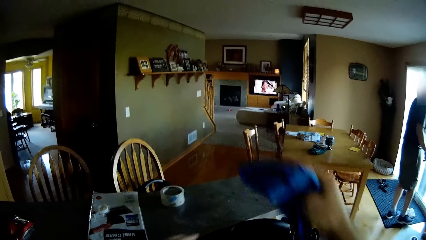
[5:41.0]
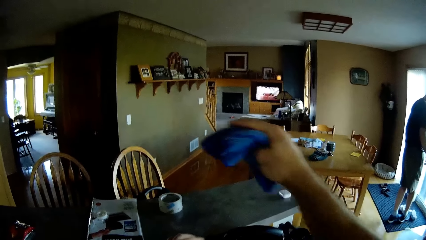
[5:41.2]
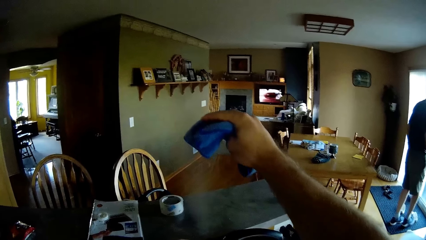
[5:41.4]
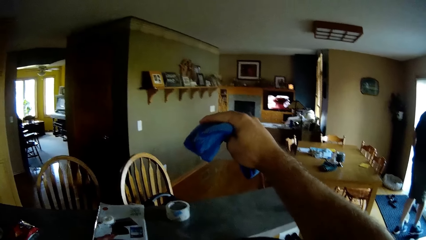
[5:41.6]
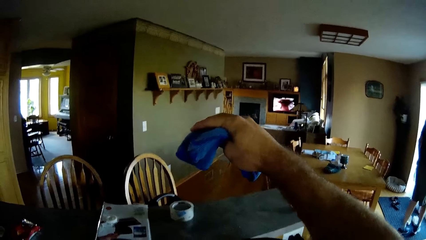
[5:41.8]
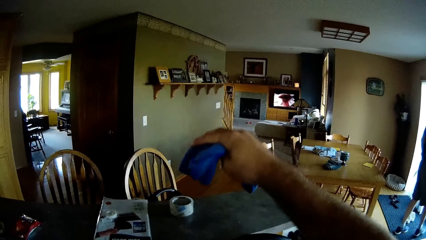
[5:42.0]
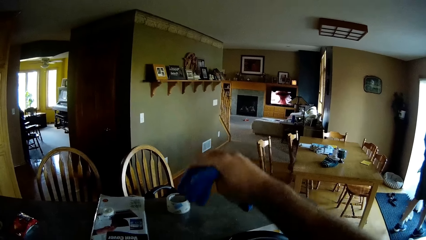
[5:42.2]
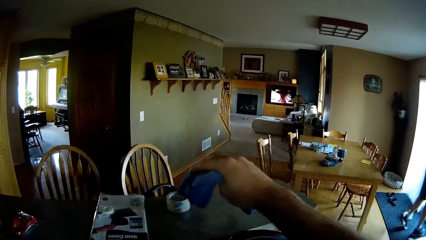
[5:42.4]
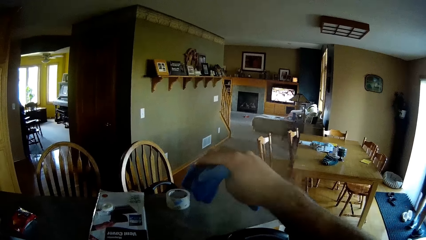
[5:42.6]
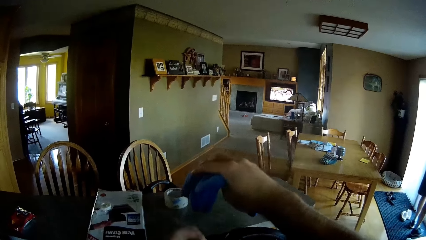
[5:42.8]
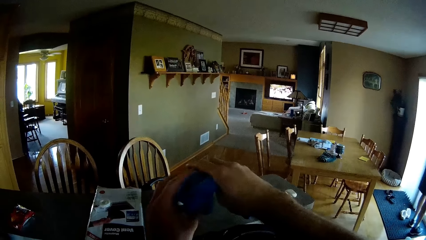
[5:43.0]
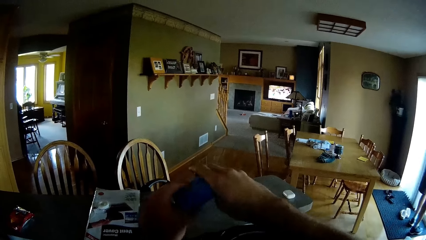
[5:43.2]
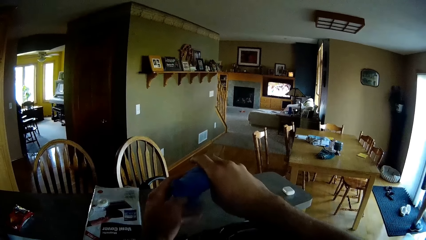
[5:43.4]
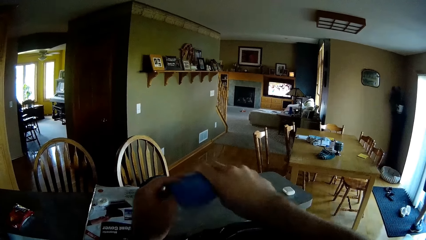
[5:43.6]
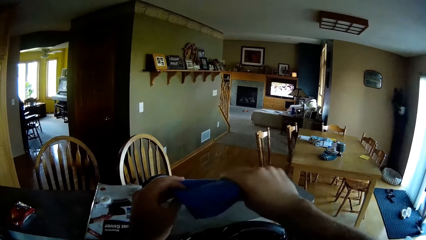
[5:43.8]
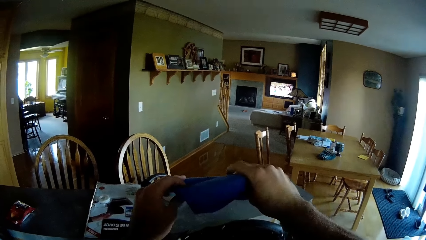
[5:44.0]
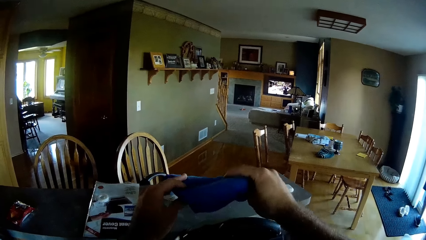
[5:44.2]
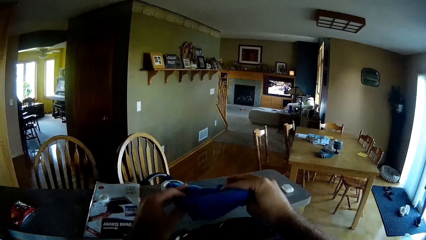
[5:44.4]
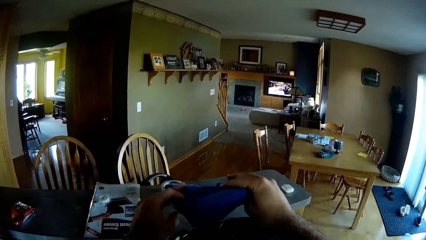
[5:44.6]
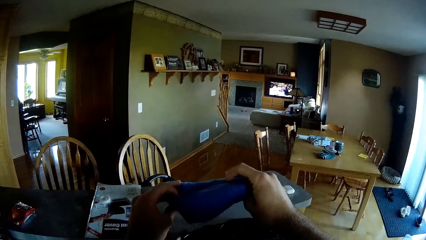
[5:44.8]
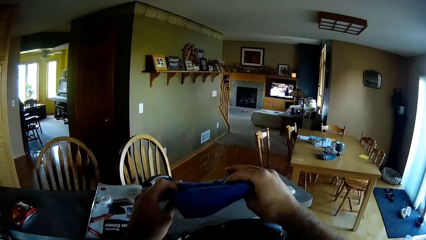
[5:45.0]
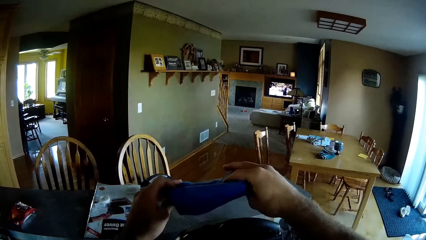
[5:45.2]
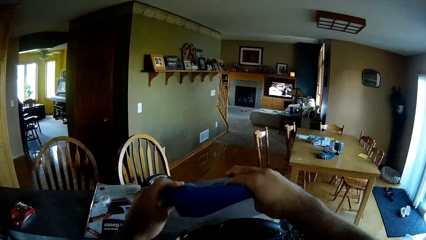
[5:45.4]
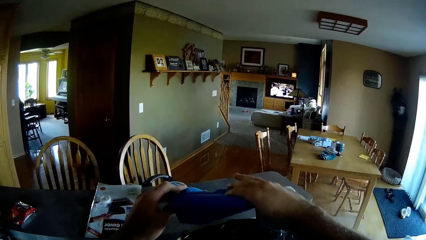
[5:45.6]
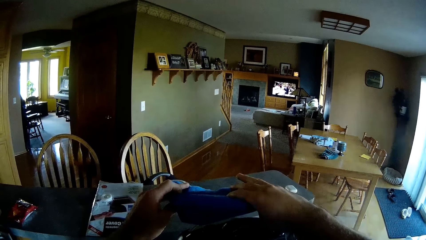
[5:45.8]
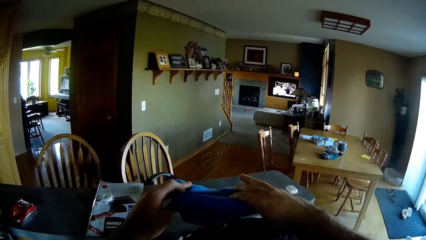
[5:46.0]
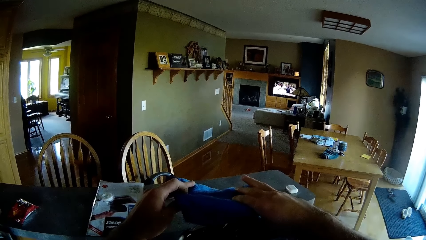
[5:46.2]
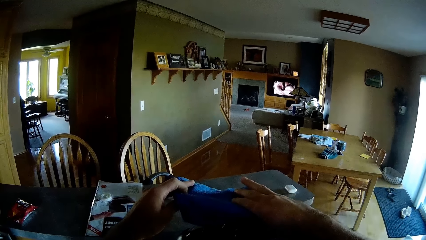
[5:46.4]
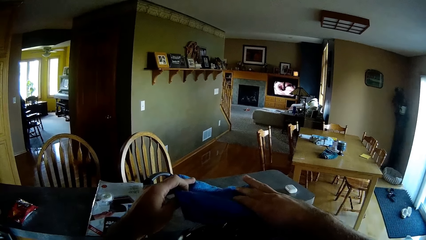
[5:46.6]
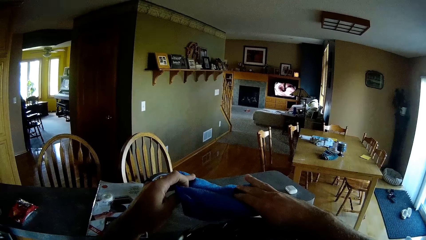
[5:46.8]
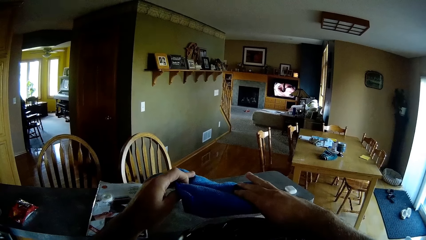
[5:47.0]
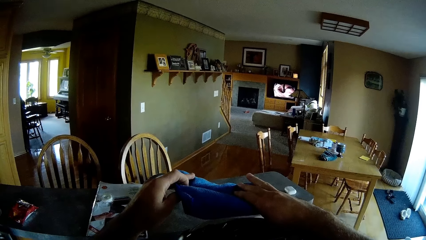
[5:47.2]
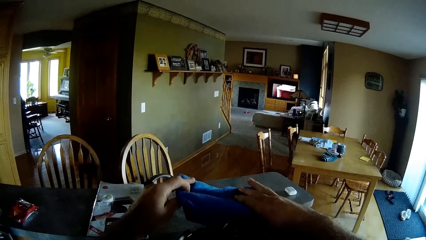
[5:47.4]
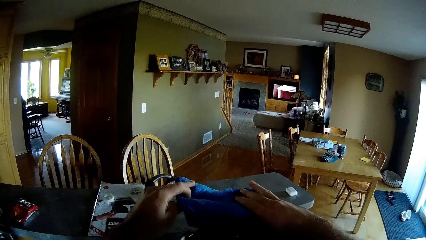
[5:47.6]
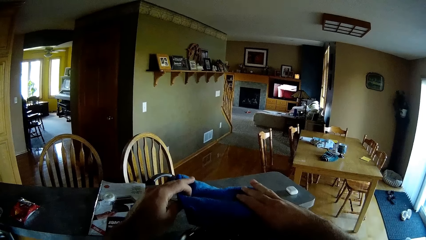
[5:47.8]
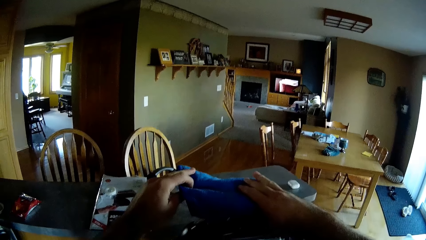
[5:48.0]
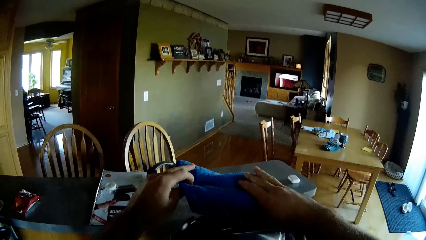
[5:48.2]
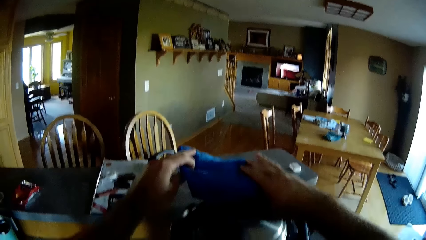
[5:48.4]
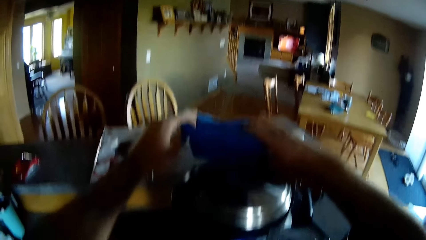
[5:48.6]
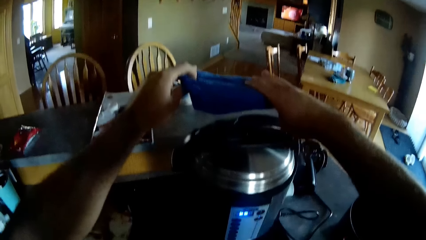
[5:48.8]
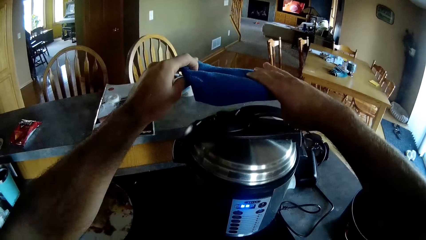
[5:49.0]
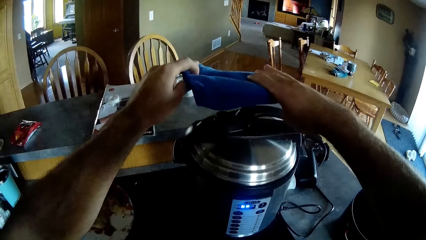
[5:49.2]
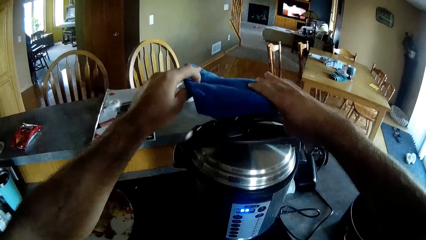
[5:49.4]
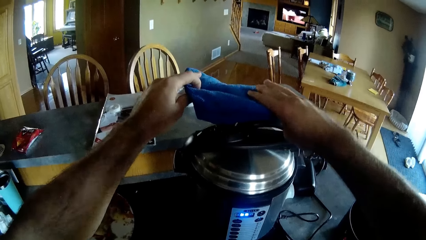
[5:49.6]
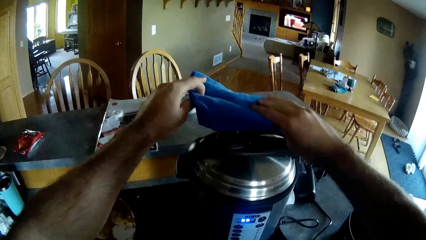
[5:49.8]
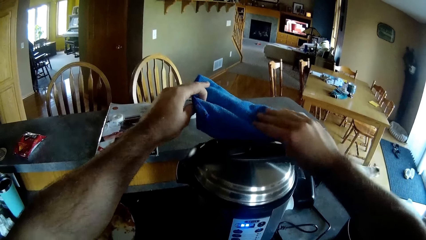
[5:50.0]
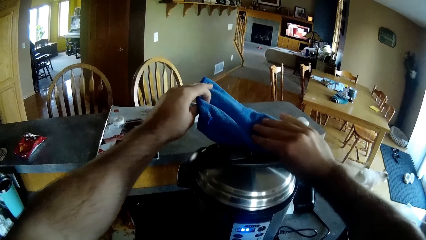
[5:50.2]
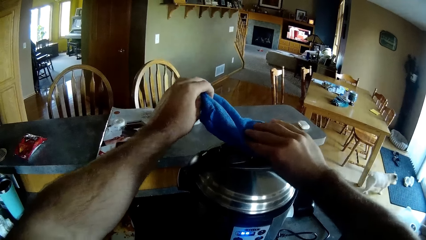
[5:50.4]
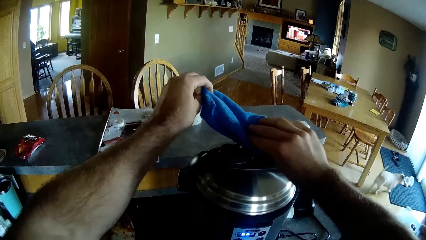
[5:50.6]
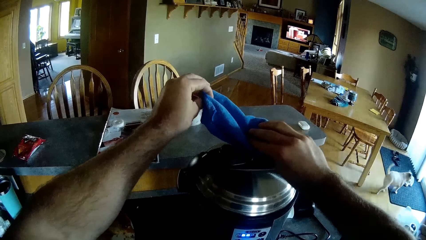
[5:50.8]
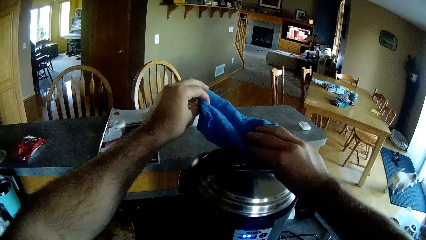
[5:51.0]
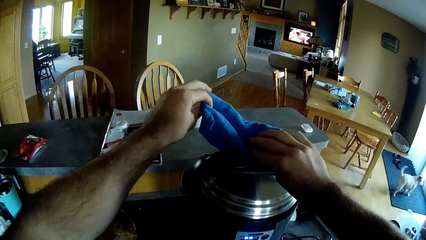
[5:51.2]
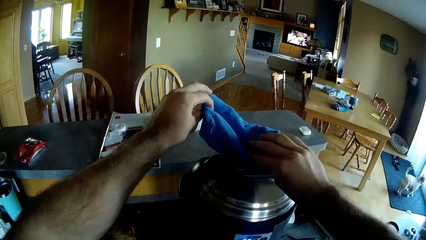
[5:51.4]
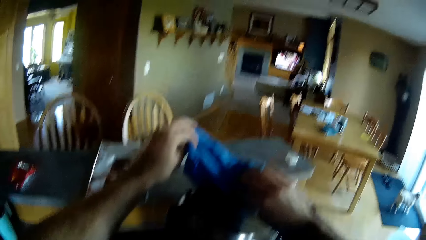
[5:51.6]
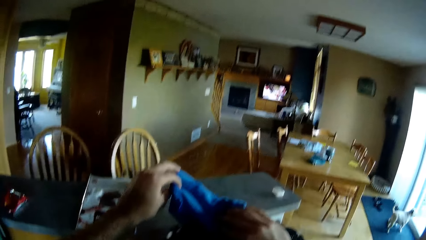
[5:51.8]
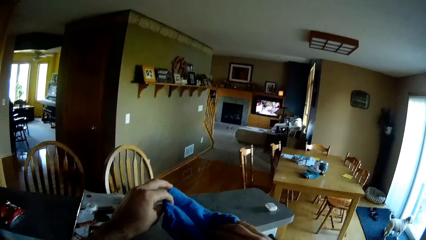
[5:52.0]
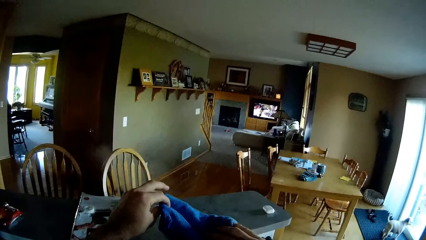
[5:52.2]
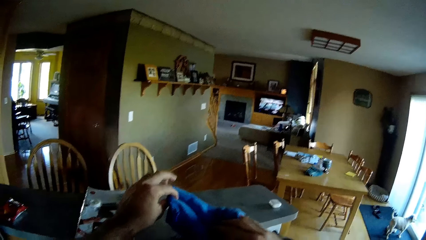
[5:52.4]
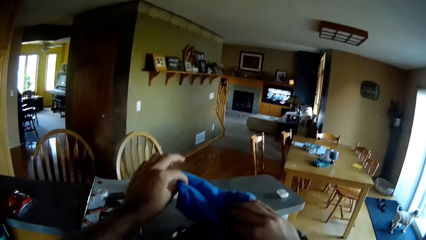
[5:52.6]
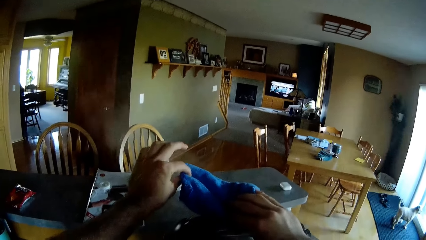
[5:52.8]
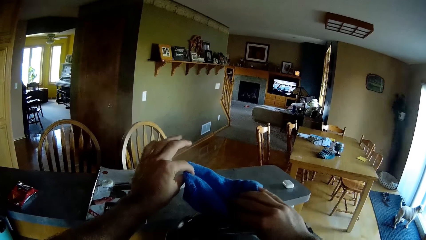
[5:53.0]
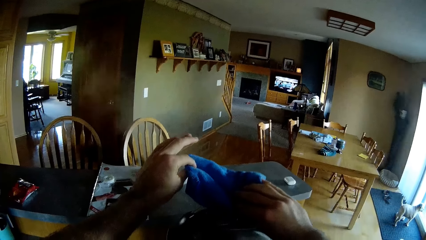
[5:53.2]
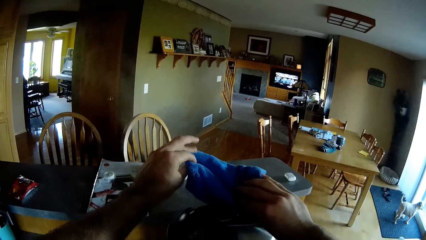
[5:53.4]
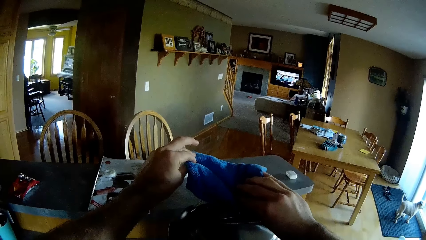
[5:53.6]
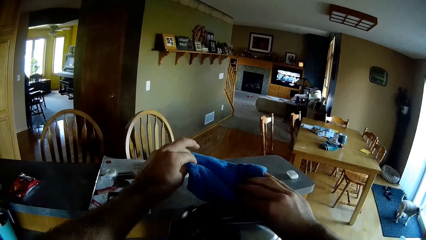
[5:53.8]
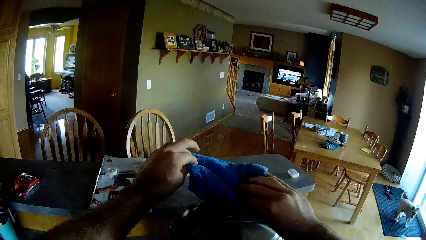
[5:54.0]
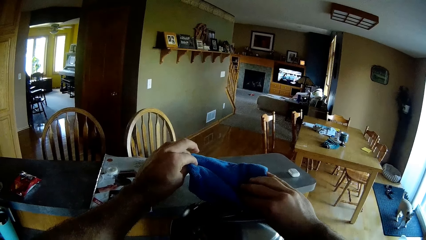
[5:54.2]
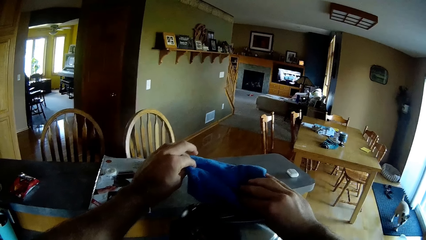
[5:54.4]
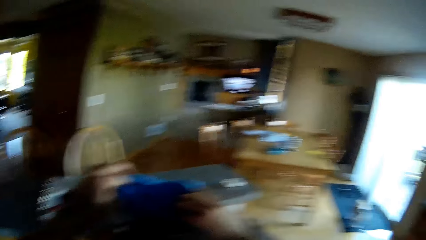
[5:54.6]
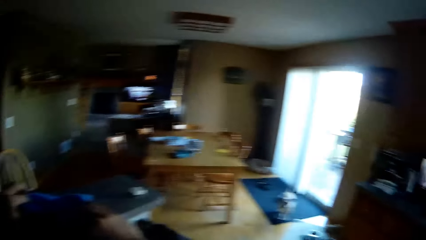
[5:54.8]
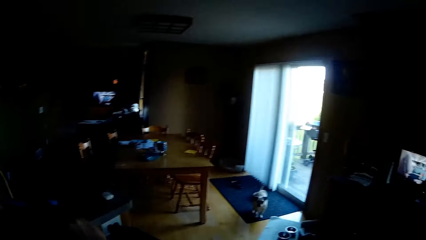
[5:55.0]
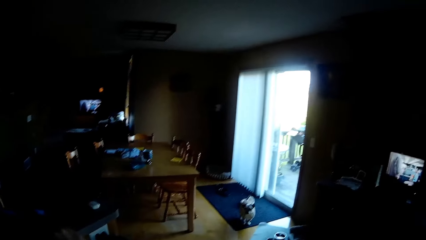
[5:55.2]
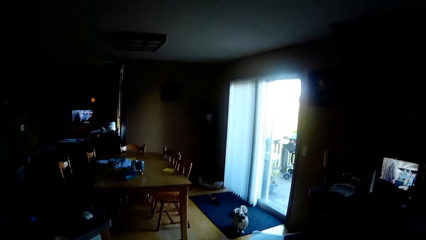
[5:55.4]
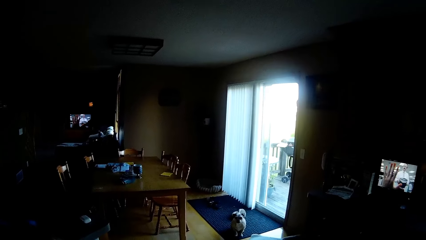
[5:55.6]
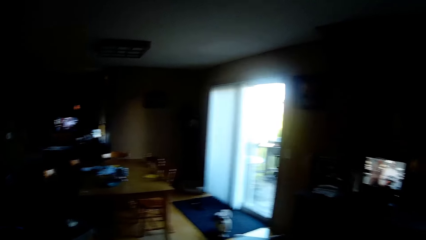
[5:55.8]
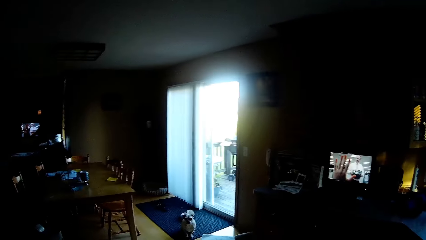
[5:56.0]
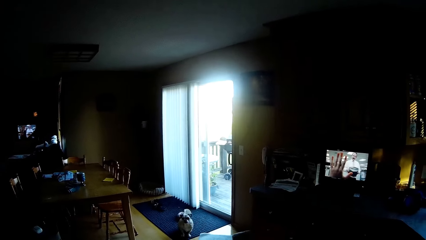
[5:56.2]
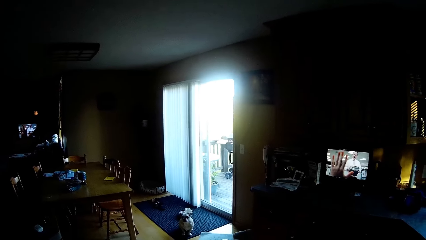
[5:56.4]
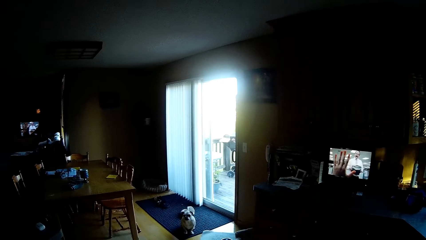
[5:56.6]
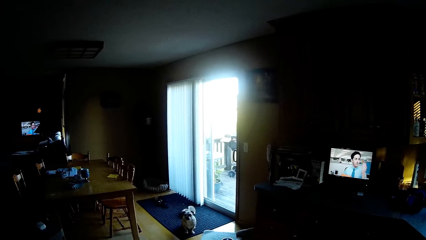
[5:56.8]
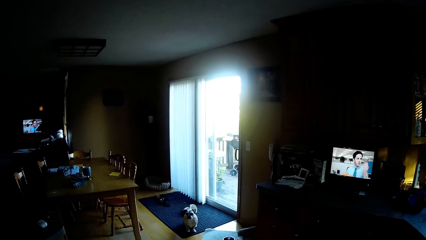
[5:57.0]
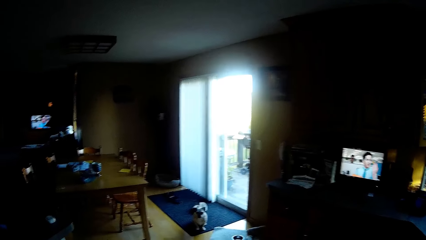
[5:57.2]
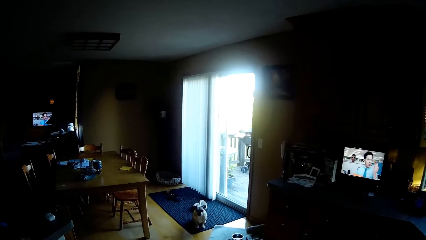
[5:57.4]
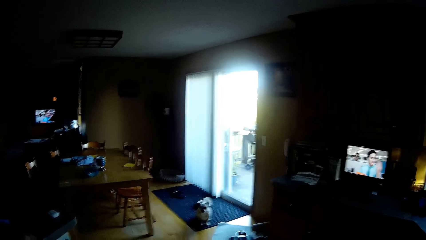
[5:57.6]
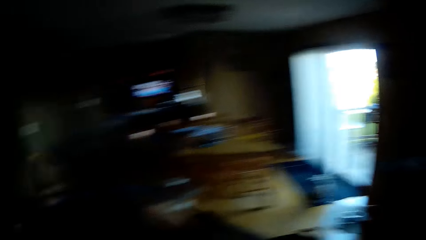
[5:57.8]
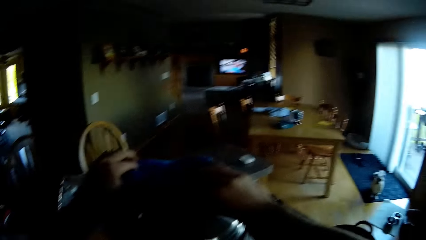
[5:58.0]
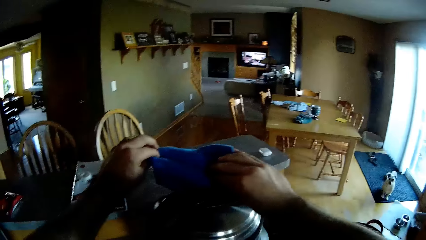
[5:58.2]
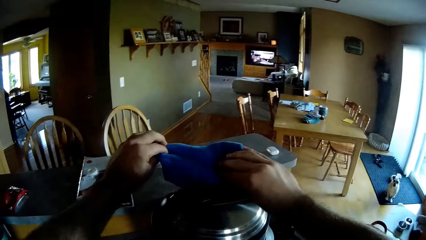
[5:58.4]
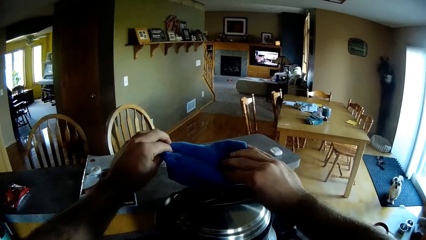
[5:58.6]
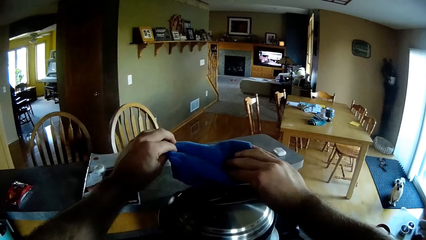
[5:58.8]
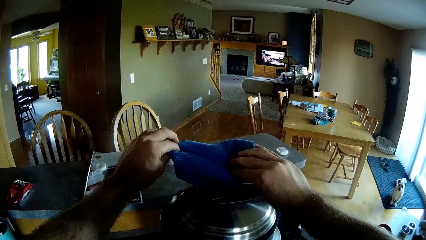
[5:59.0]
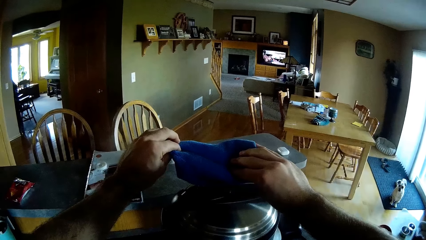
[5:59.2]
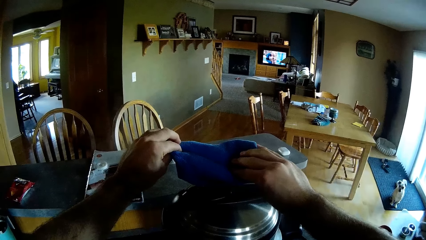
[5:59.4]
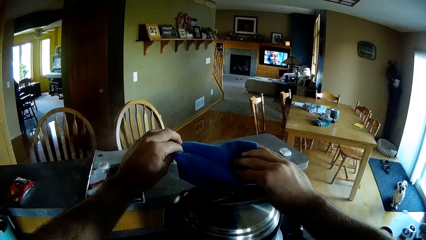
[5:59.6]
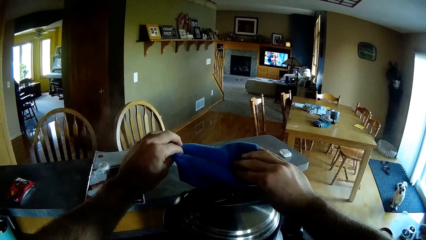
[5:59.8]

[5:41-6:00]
The camera wearer swings the hand that holds a kitchen towel. A person opens the door. The camera wearer holds the blue kitchen towel over the top of the pressure pot. The person walks out. The camera wearer swings a hand. They hold the kitchen towel. They swing a hand. They hold the kitchen towel. They turn the head right. They turn the head left. They hold the kitchen towel.
